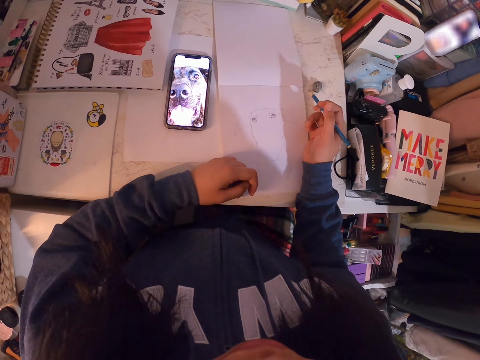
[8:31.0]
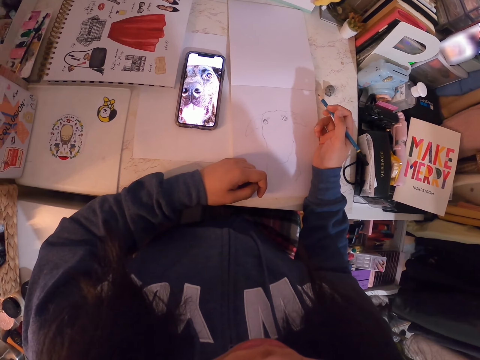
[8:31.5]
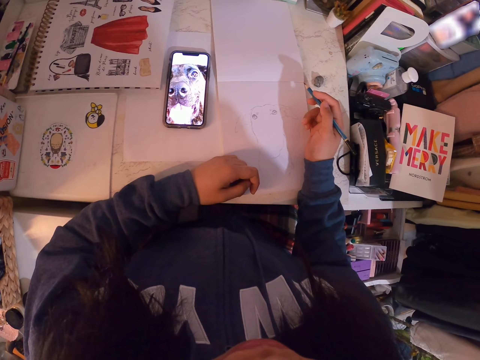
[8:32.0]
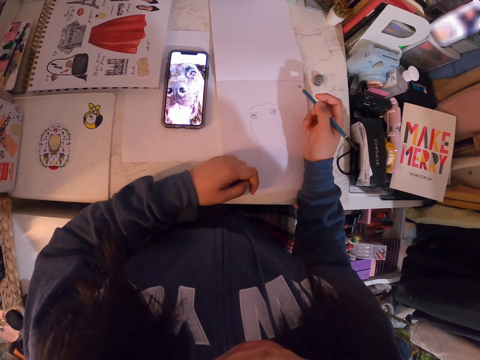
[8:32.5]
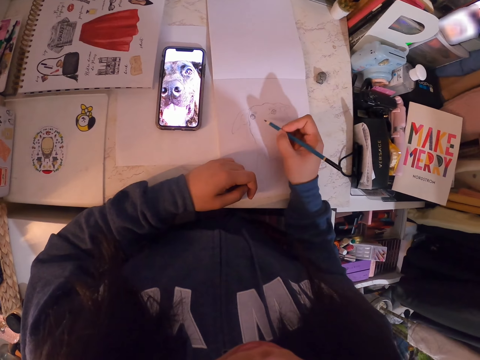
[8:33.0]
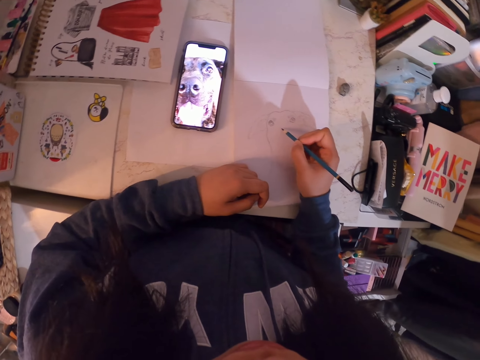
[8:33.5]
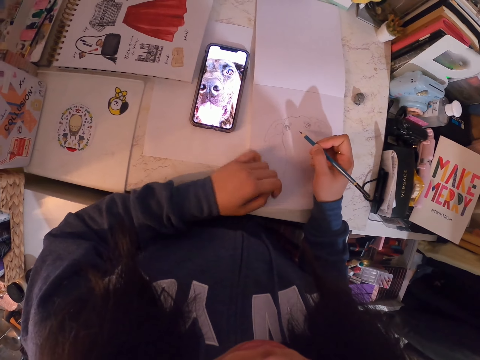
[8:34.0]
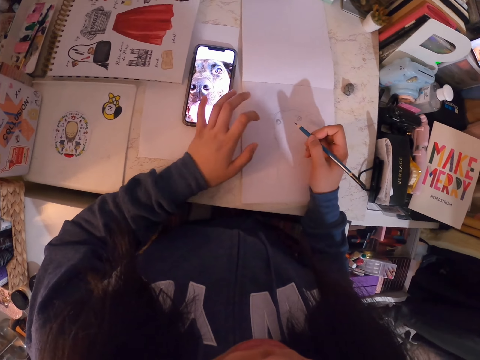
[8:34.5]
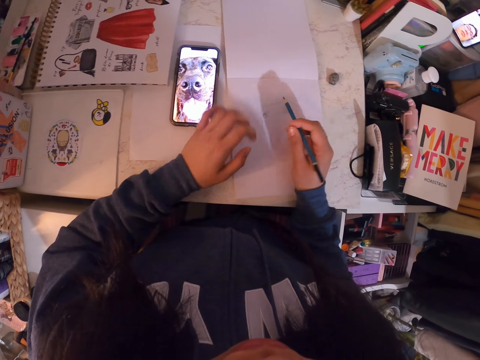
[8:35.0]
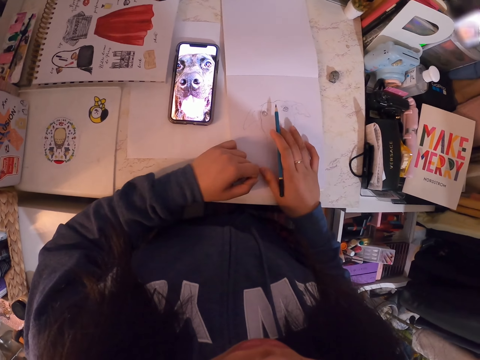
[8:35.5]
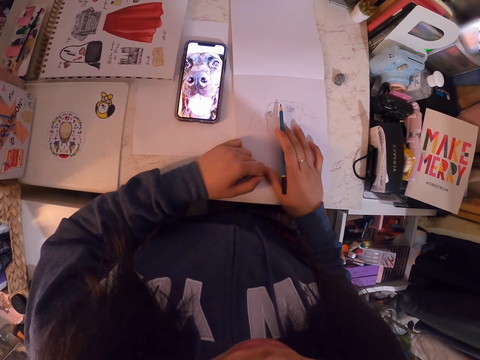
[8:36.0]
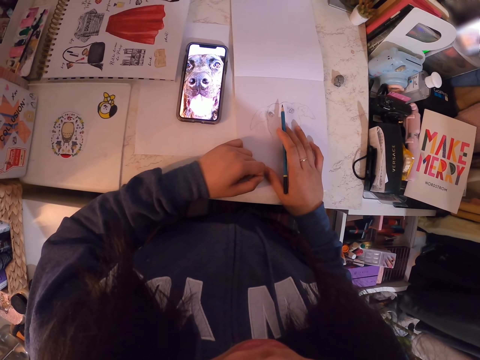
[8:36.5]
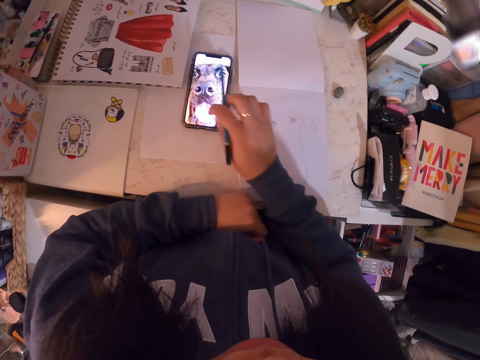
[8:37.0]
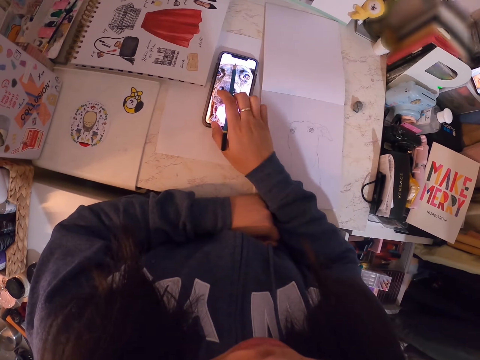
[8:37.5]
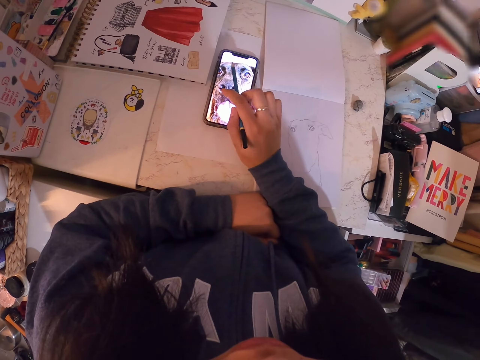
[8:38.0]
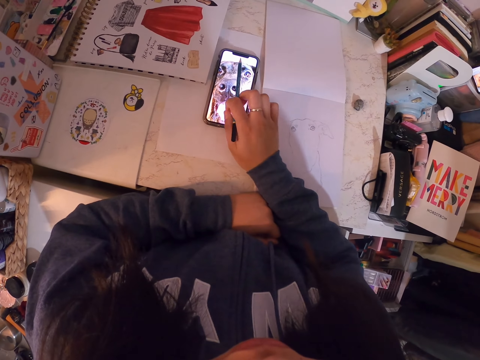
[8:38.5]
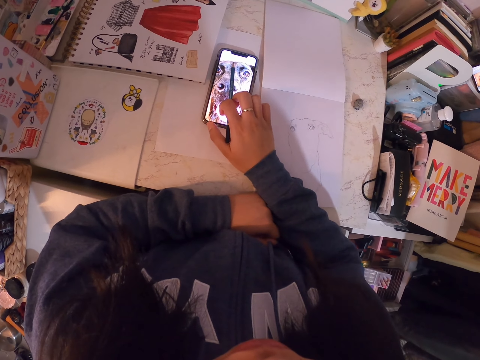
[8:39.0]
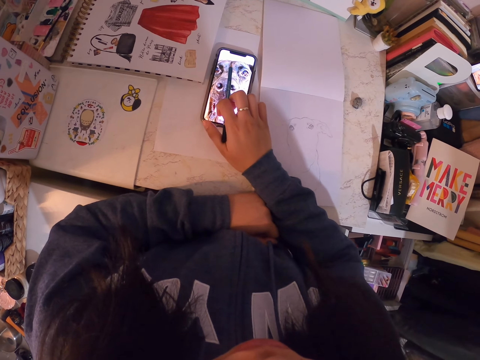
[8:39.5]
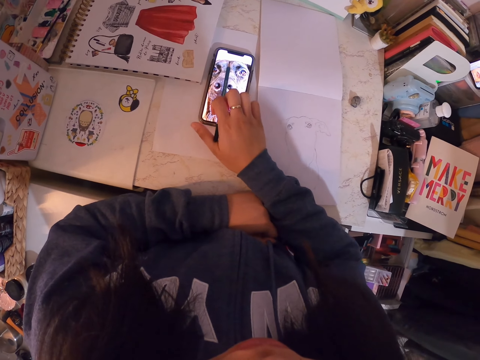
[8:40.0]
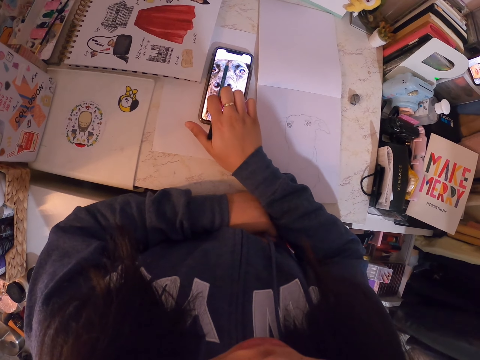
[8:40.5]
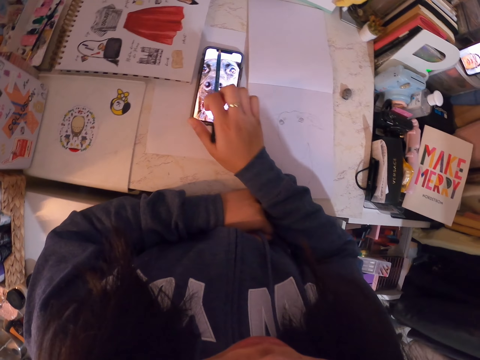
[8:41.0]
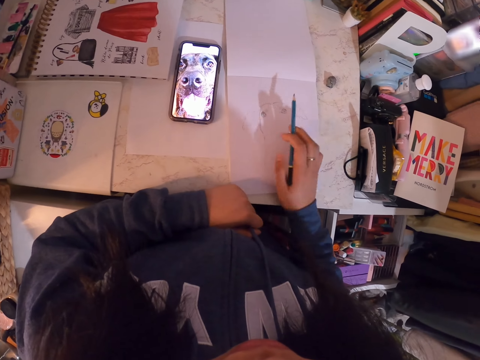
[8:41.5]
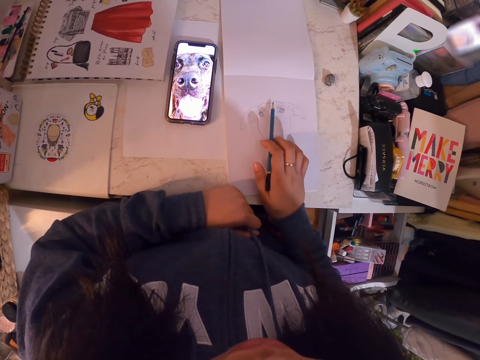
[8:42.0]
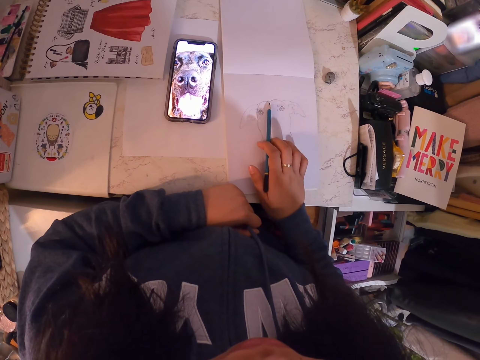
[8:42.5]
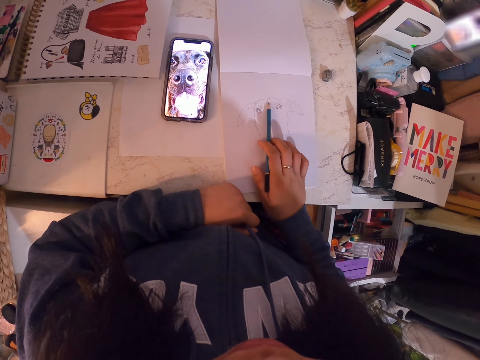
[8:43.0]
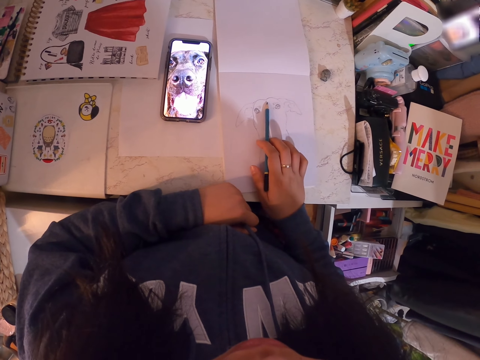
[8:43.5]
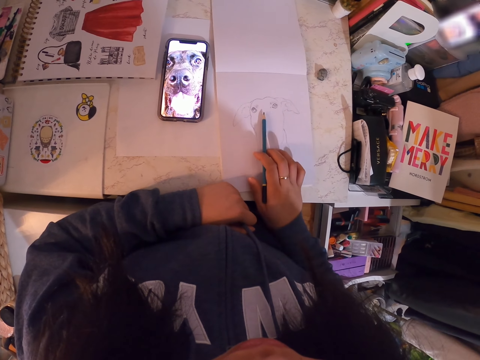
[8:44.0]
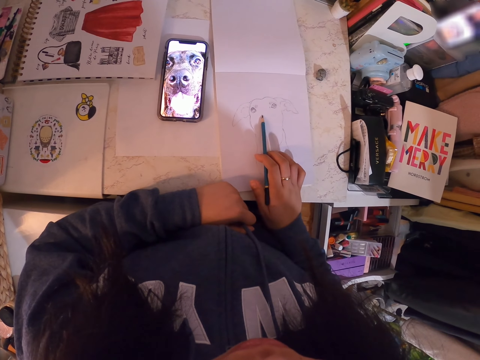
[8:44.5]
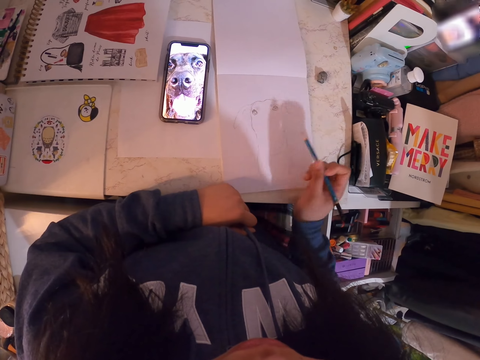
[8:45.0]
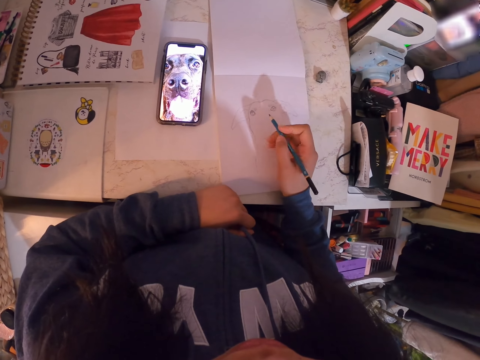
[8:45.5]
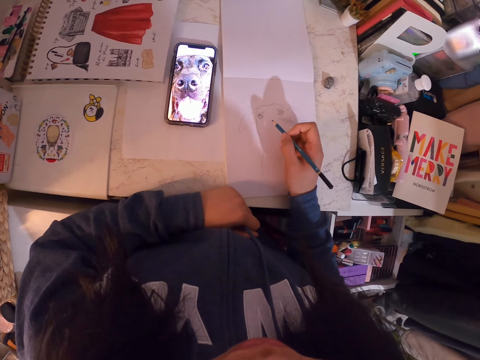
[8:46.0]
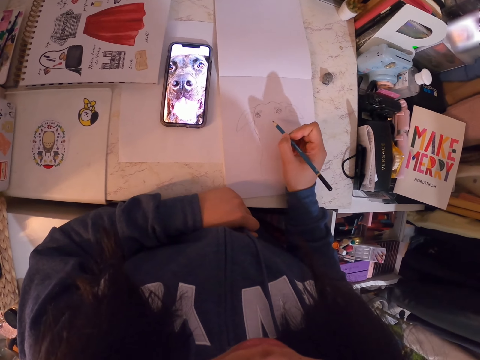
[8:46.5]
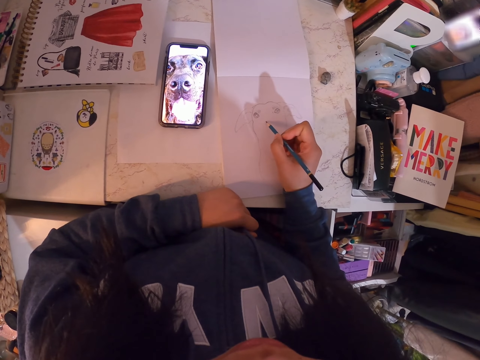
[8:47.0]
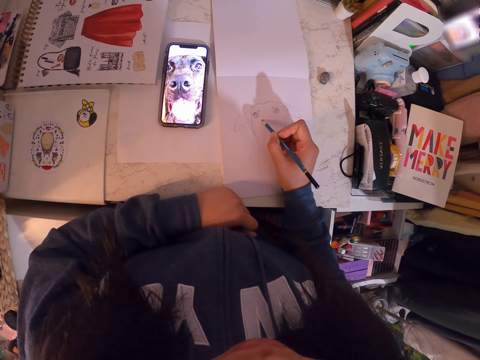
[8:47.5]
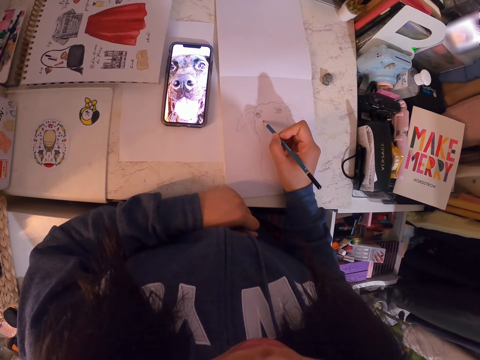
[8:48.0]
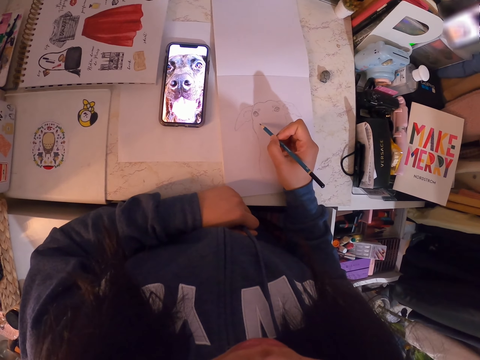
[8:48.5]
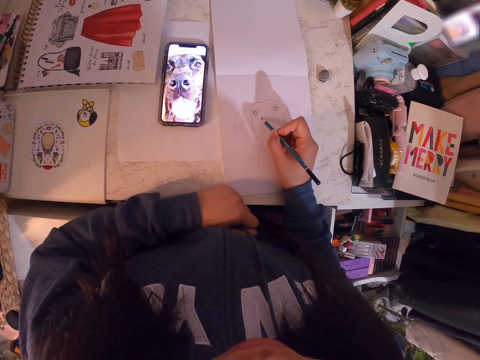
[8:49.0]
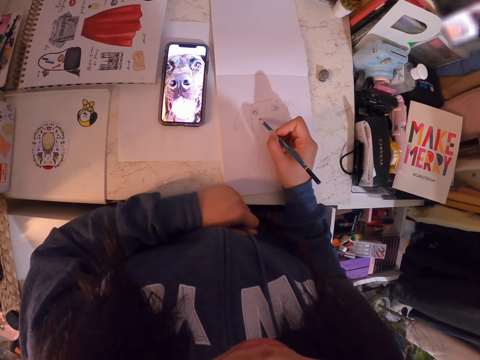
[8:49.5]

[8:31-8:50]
The camera wearer holds the pencil. They draw on the book. They scroll the phone. They adjust the picture in the phone. They put the hands on the book. They scroll the phone. They put the hand on the book. They point at the book with the pencil. They draw in the art book with the art pencil. They hold the pencil. They draw on the book.

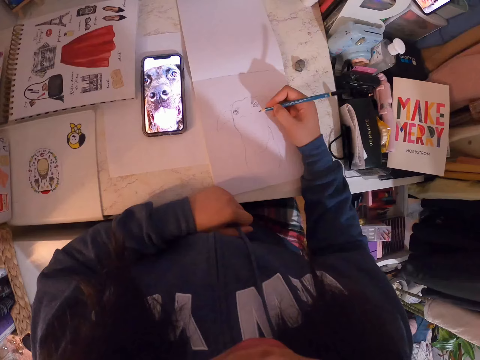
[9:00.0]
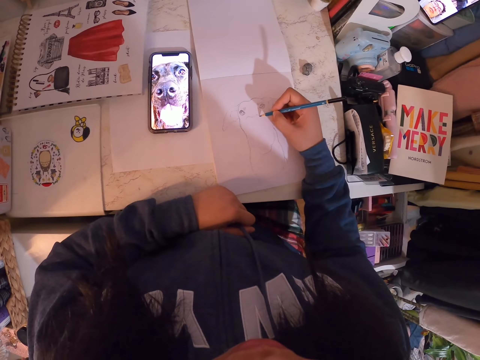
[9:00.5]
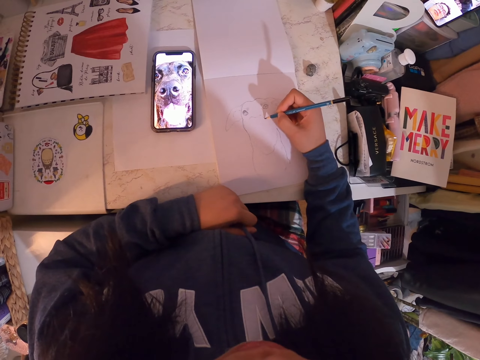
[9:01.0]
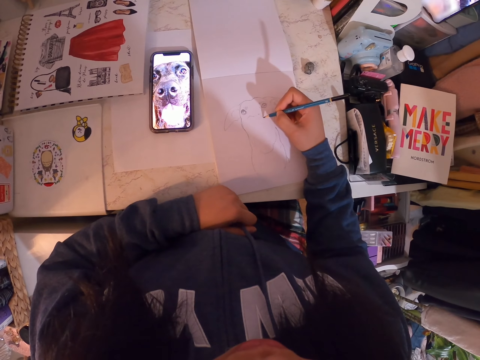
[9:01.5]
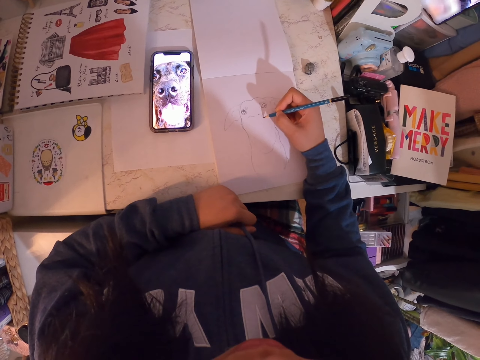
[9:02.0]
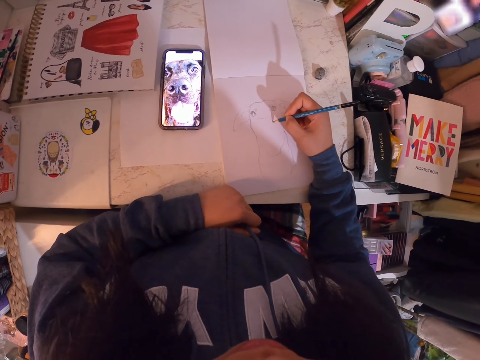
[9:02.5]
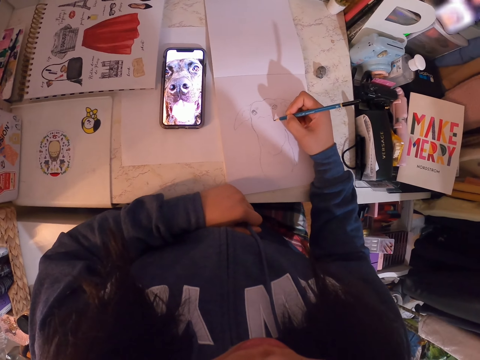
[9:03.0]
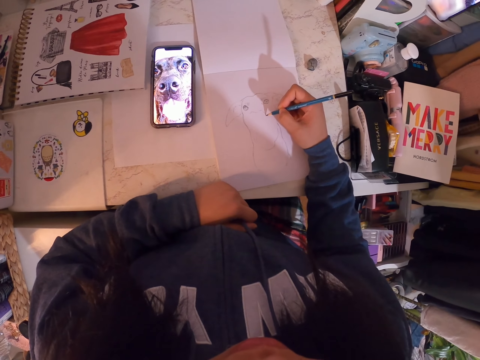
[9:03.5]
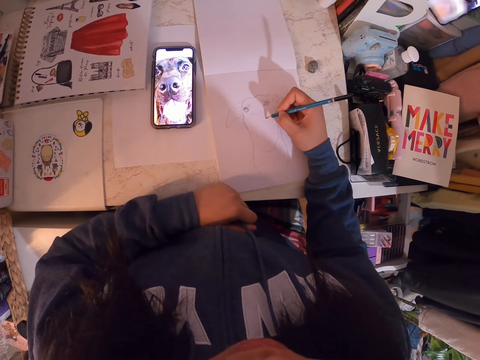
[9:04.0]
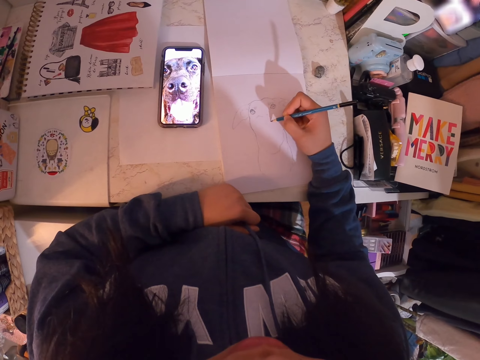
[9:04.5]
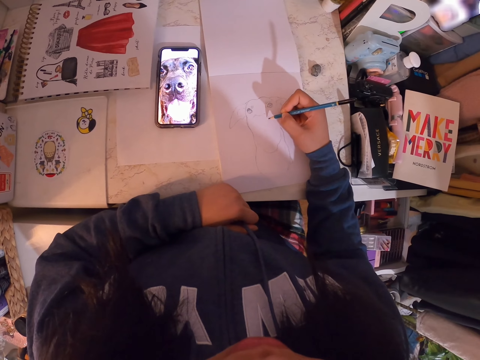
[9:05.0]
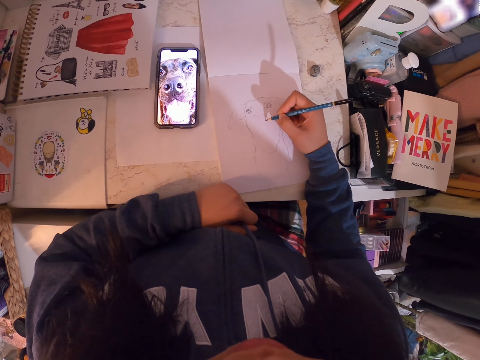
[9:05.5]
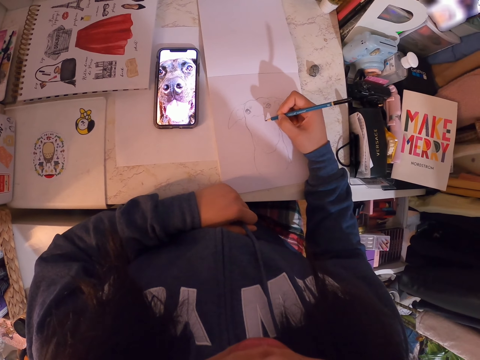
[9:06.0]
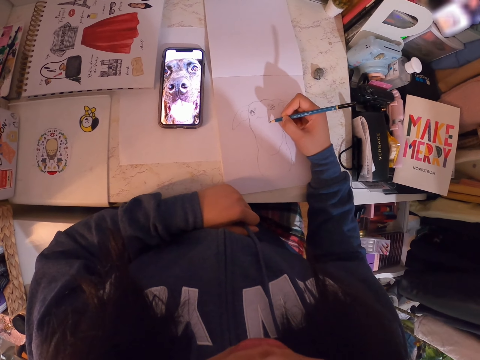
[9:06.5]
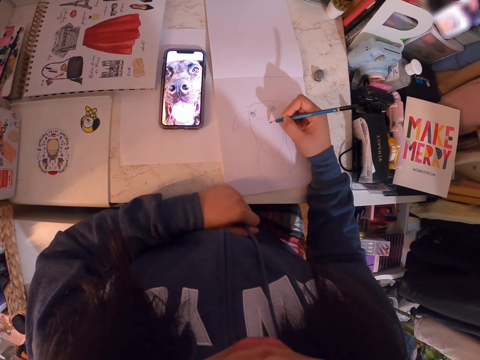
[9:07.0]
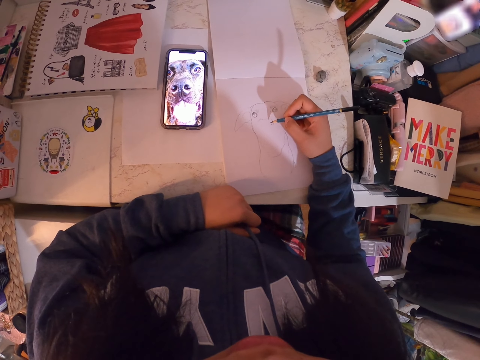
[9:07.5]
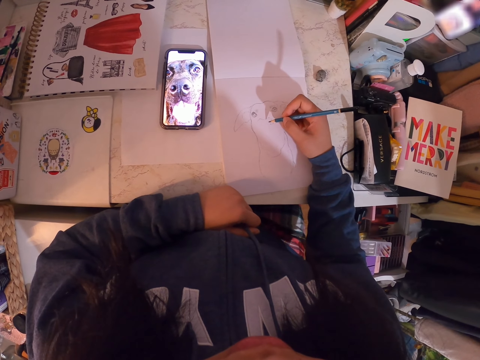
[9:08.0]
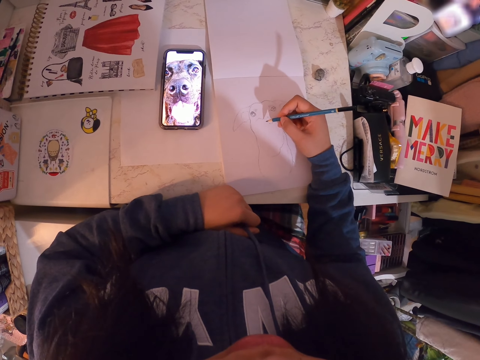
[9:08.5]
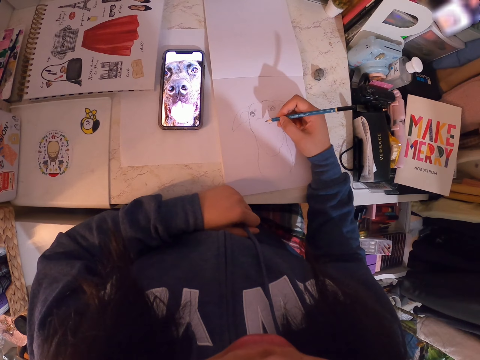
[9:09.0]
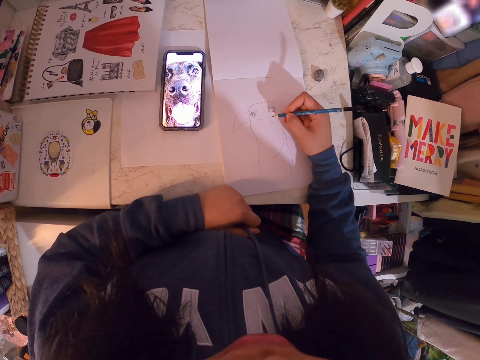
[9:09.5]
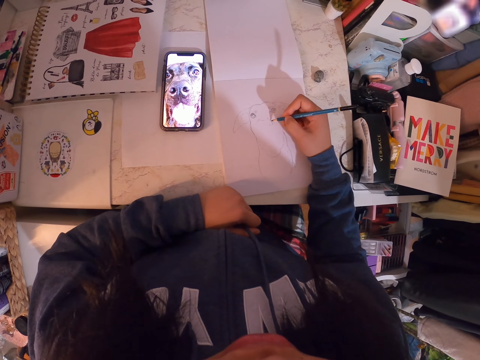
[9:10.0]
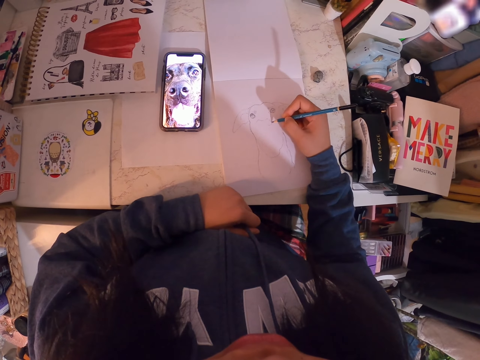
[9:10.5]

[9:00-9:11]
The camera wearer moves the pencil. They draw on the book.
